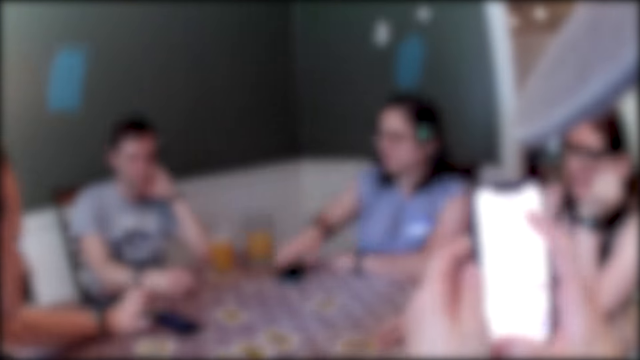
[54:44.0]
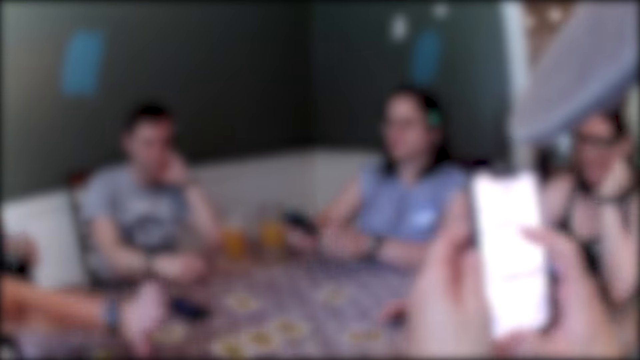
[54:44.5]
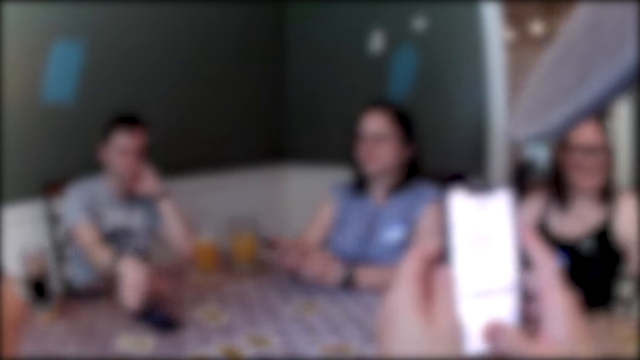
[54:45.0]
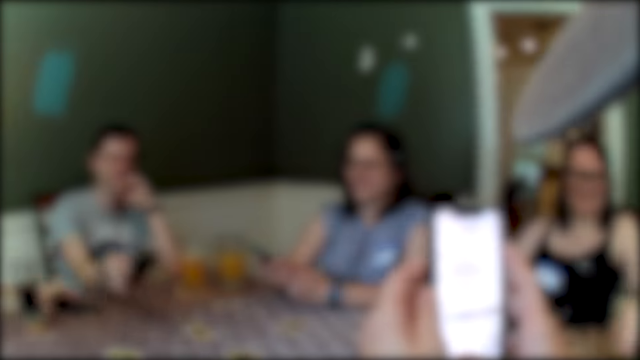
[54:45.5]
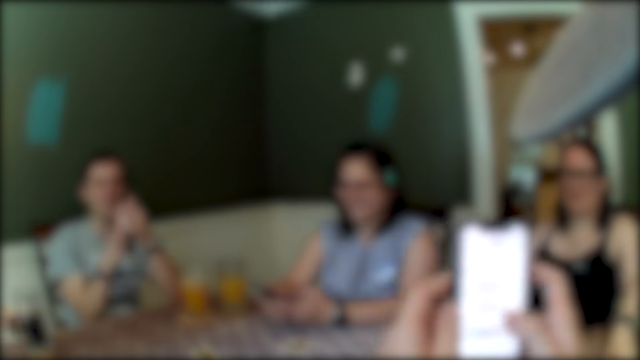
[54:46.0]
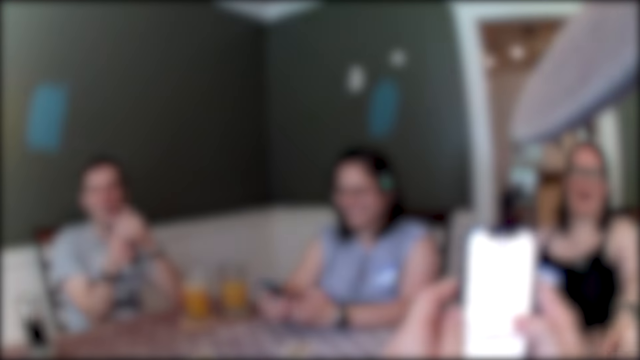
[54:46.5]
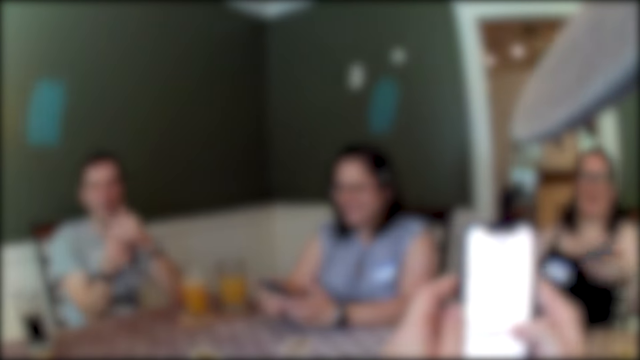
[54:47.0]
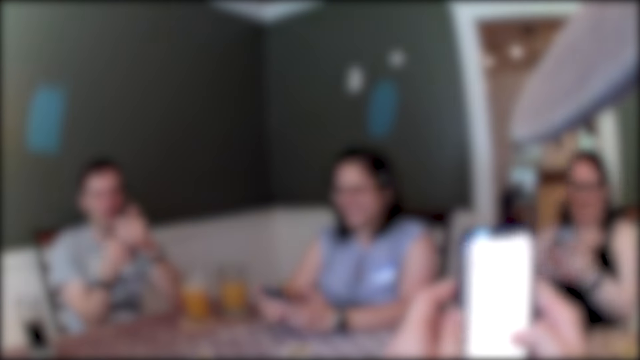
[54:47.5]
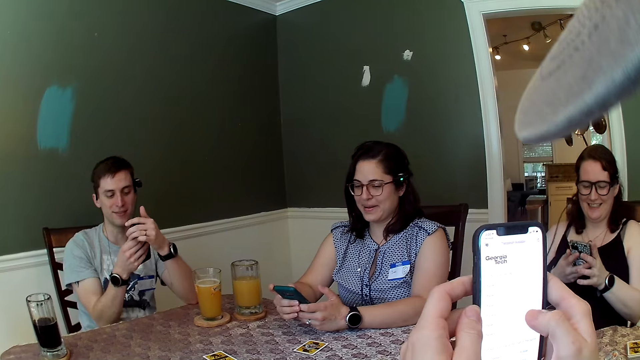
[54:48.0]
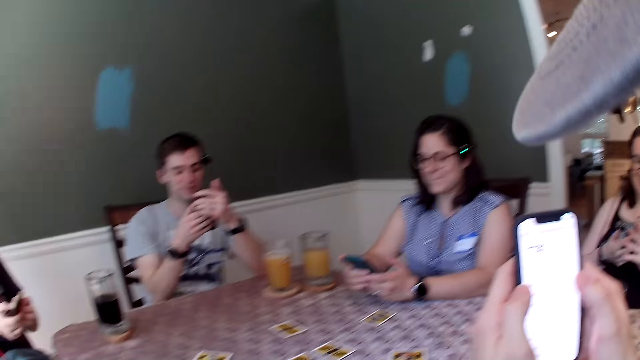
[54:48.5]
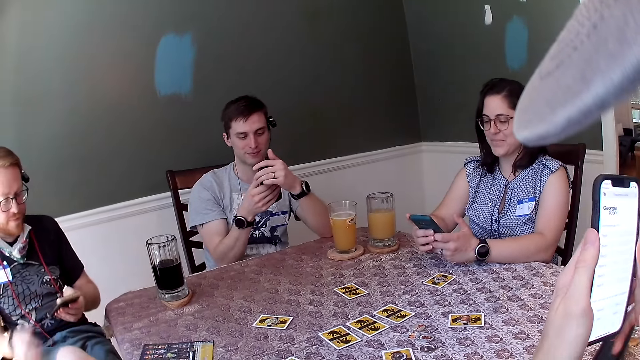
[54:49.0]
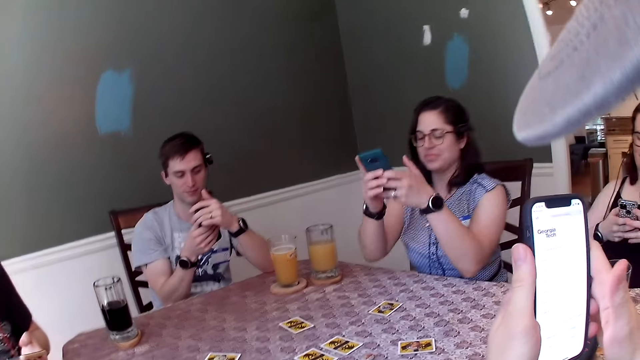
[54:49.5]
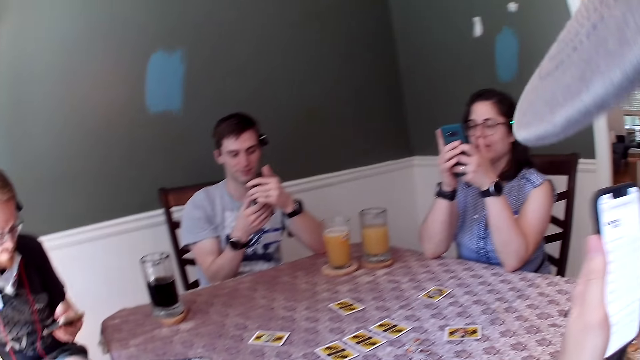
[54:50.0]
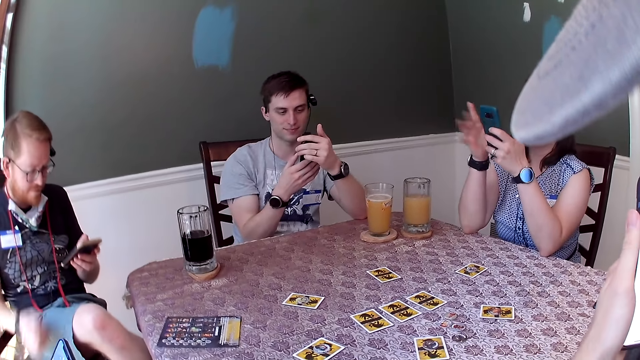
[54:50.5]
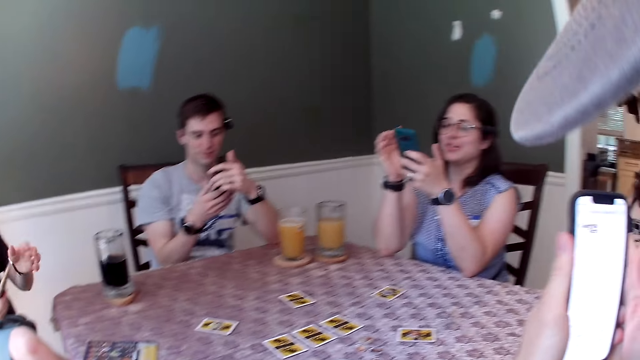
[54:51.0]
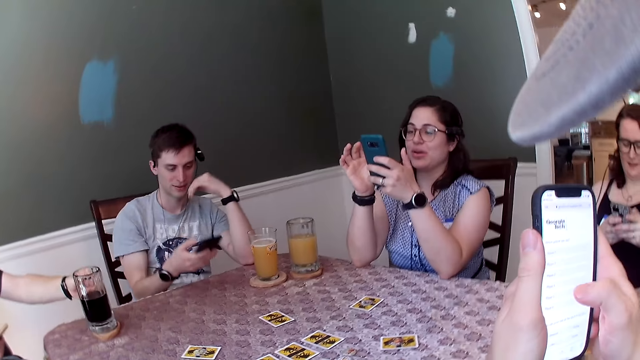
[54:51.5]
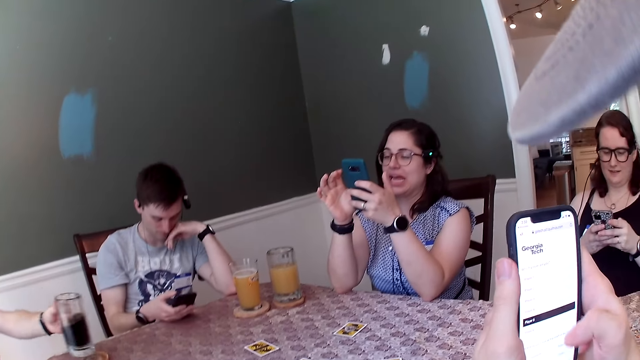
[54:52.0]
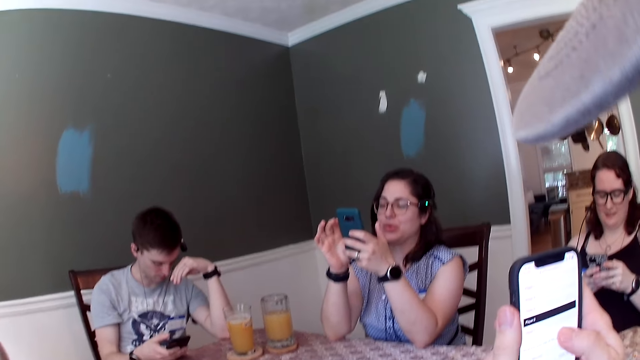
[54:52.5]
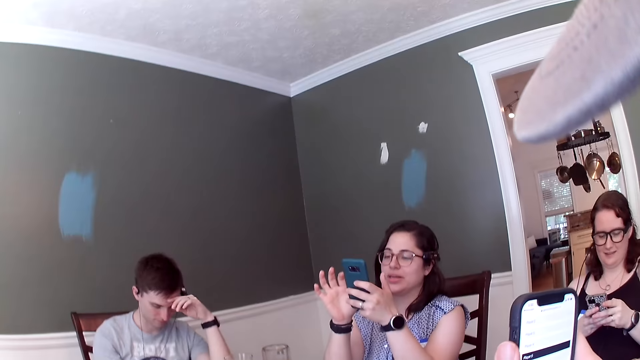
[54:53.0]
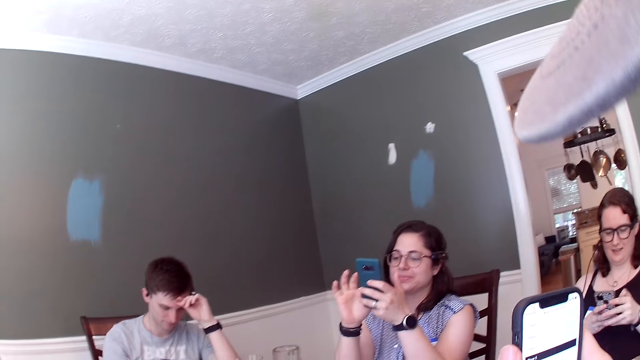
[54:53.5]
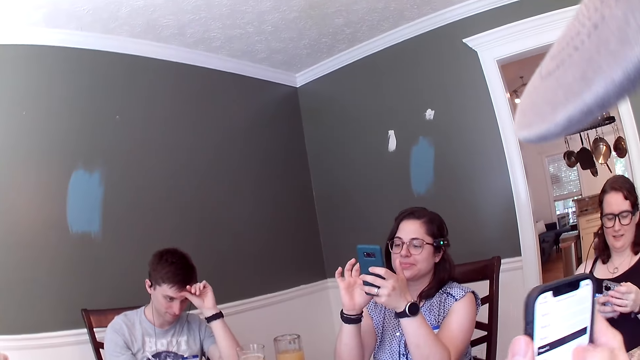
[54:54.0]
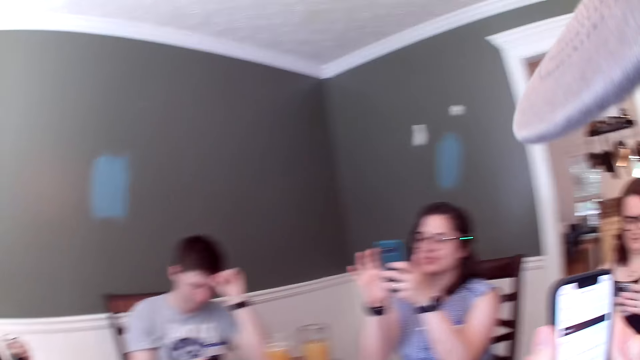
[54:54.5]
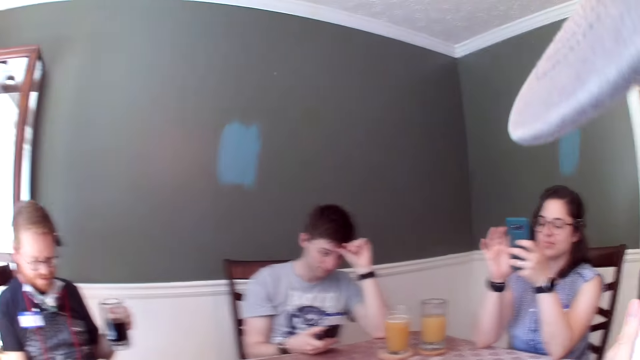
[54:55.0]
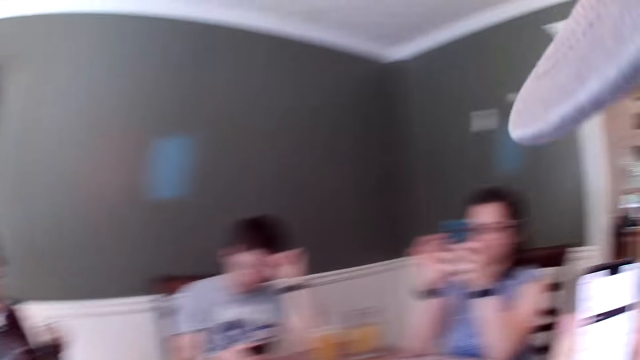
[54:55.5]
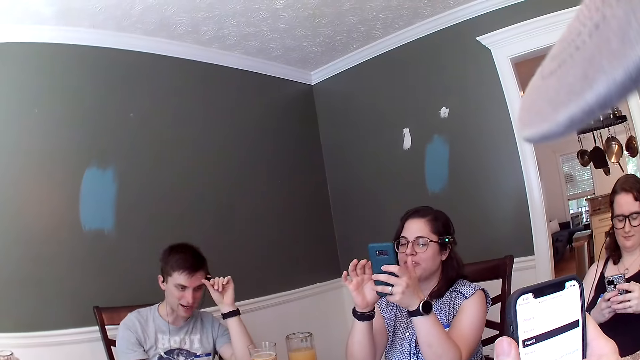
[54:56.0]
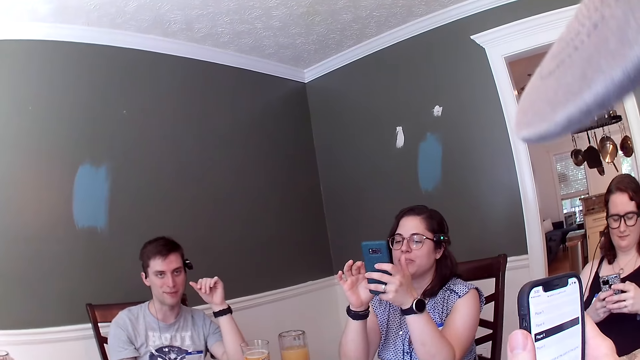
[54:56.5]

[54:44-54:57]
A woman picks up a phone from the table with her right hand. A man picks up a phone from the table with his right hand. Another man picks up a phone from the table with his left hand. The woman operates her phone. The first man operates his phone. The other man operates his phone. Another woman operates her phone.

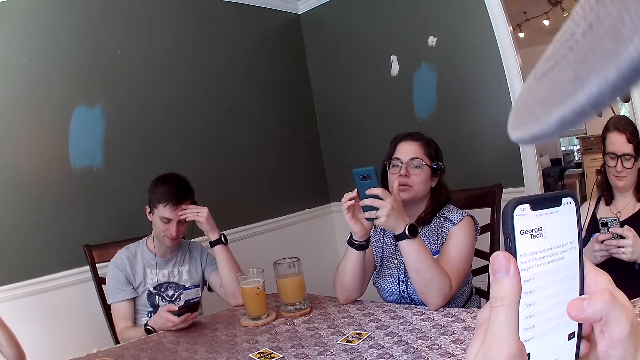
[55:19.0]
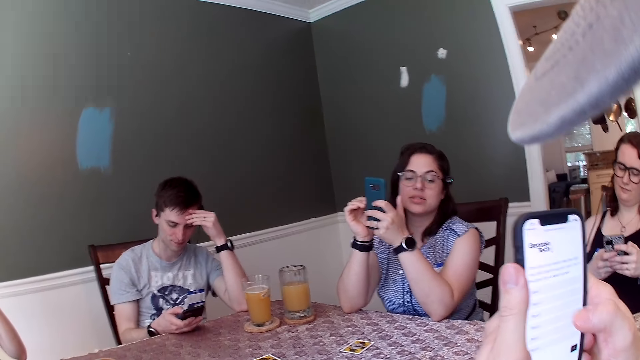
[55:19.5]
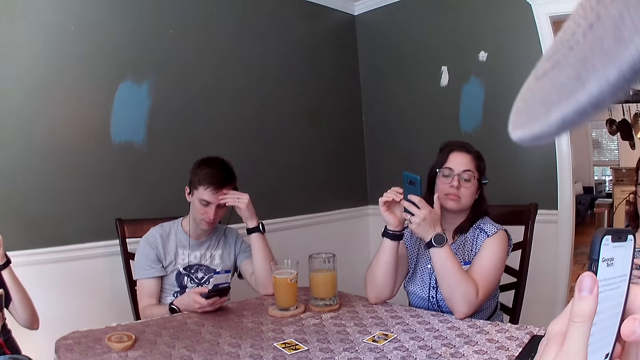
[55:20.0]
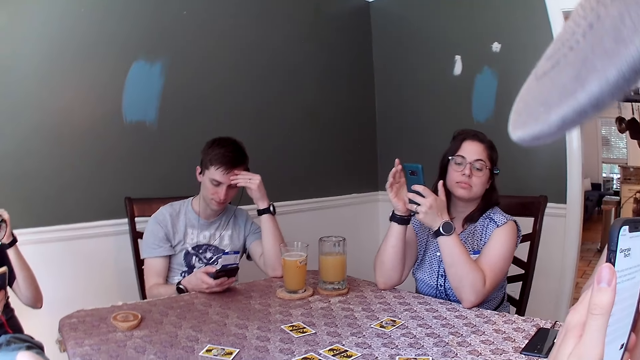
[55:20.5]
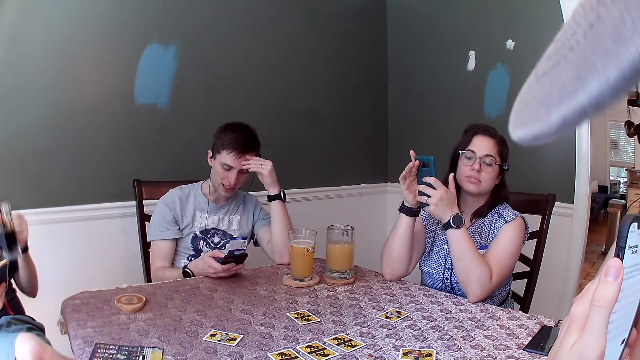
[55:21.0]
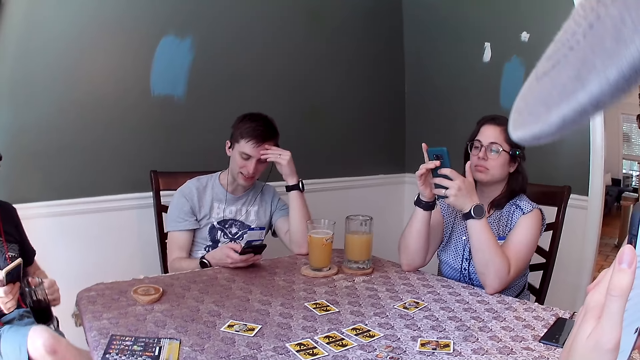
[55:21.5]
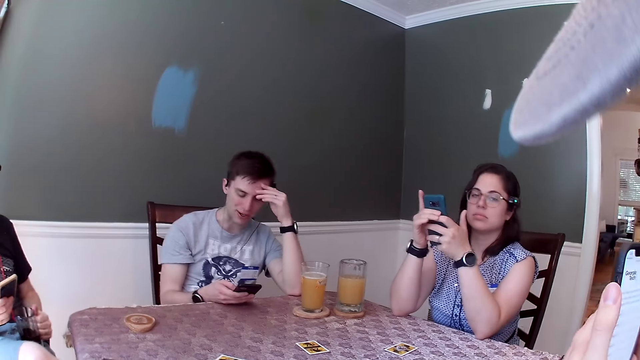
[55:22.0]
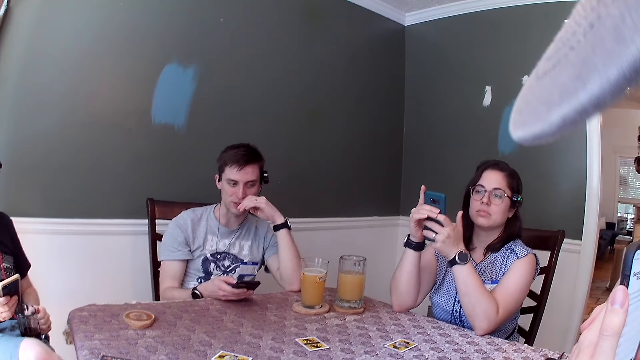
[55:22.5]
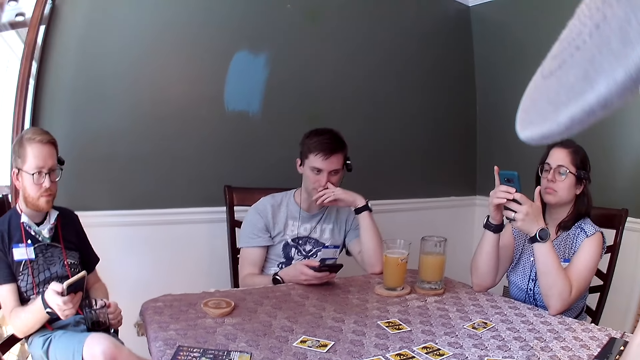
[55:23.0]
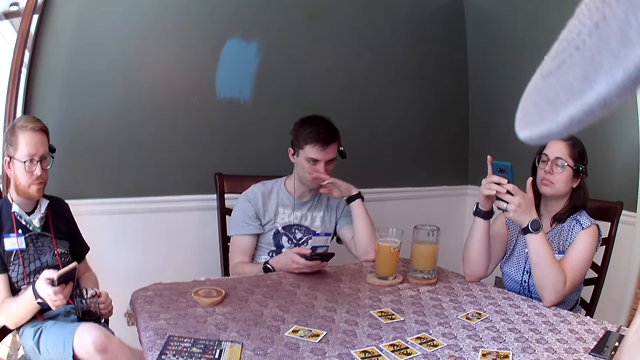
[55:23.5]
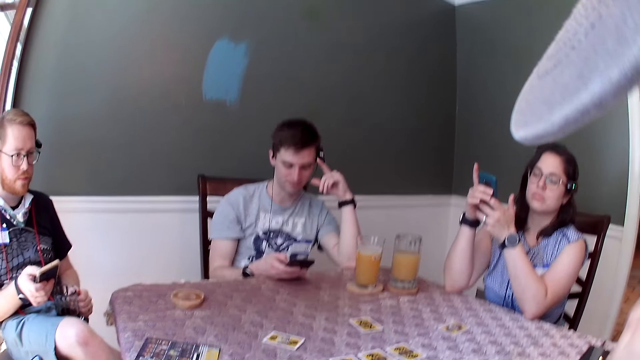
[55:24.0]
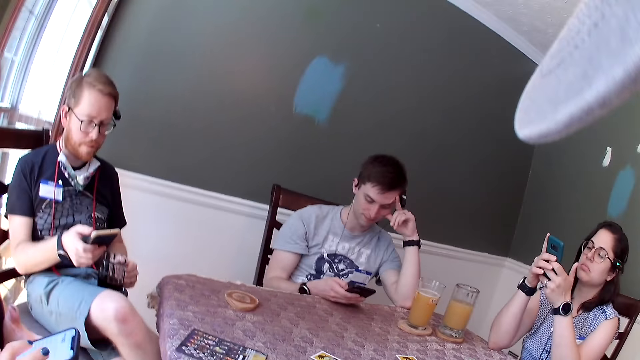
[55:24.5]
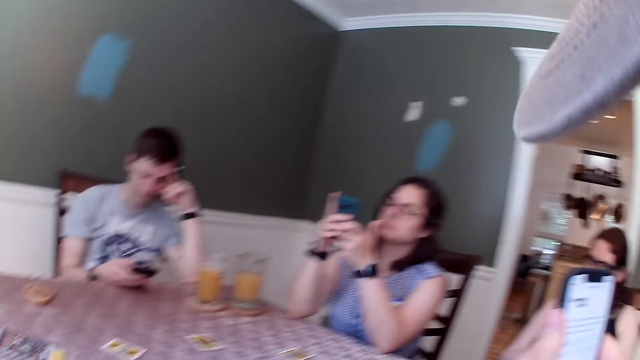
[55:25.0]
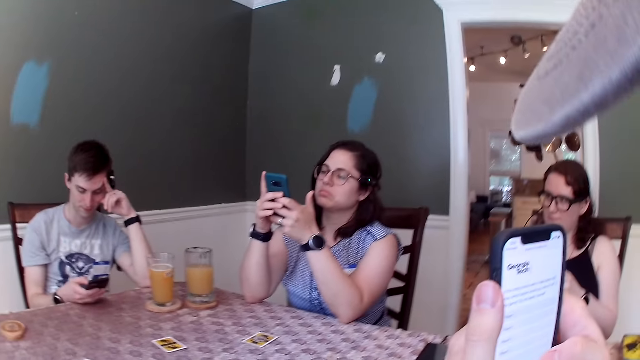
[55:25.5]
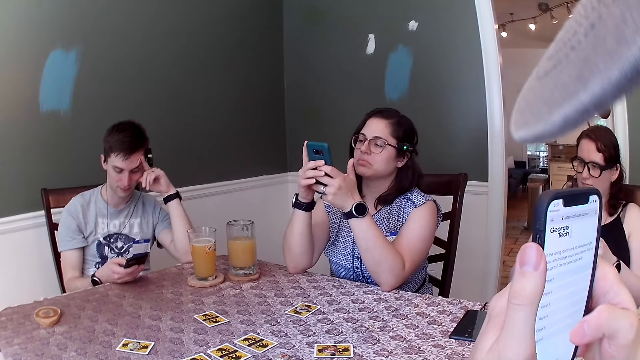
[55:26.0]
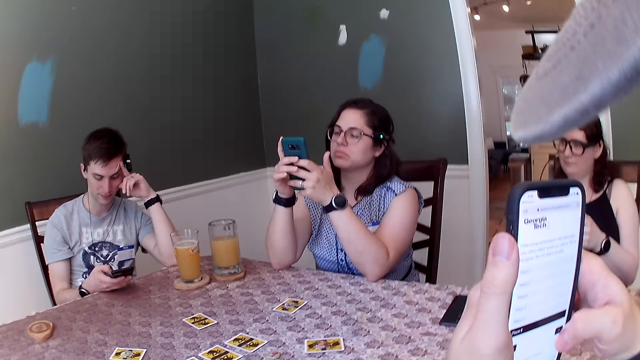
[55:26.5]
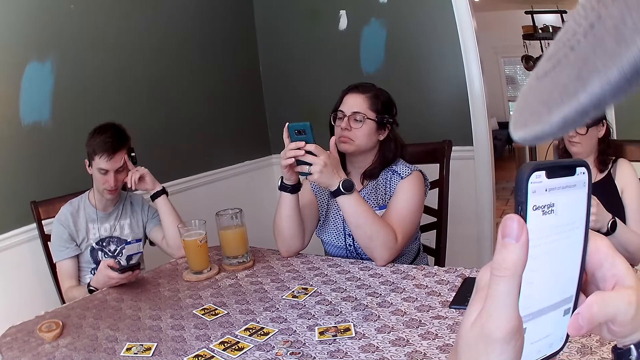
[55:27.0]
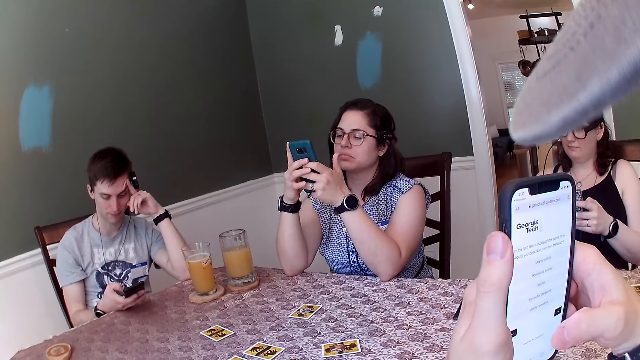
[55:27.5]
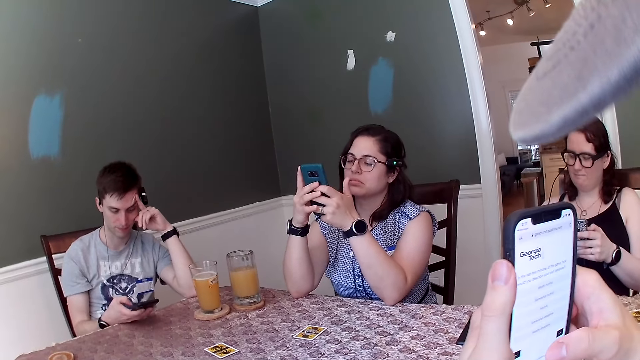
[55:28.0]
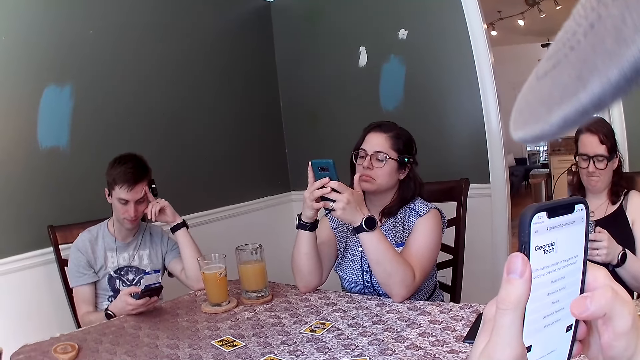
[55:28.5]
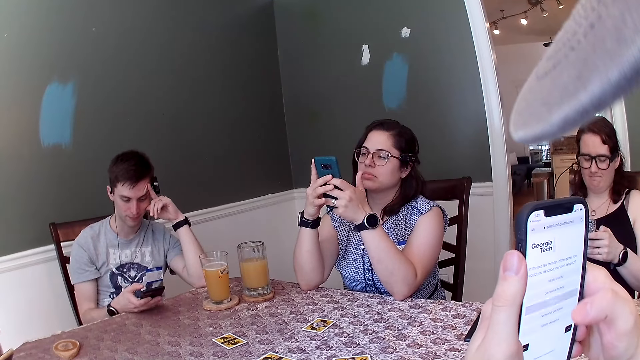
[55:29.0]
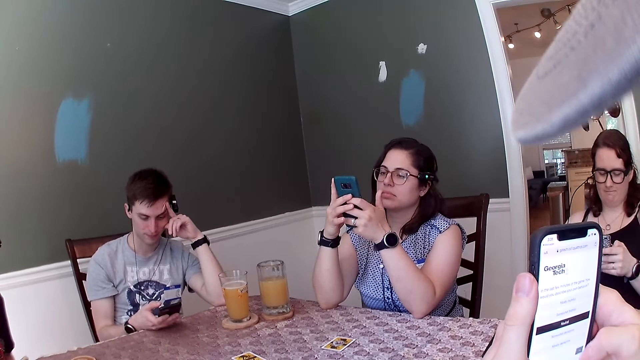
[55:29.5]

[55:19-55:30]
A man lowers the cup of drink with his left hand.
